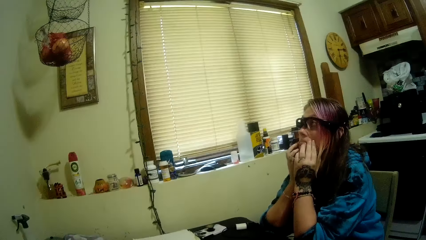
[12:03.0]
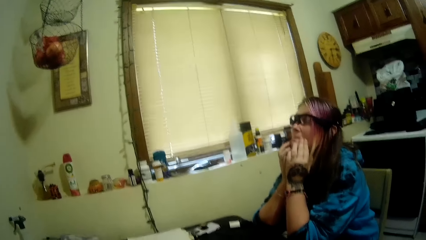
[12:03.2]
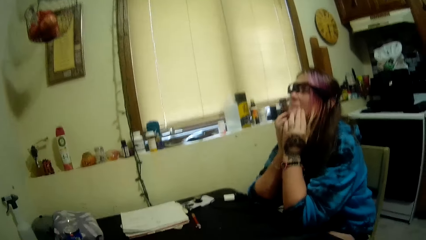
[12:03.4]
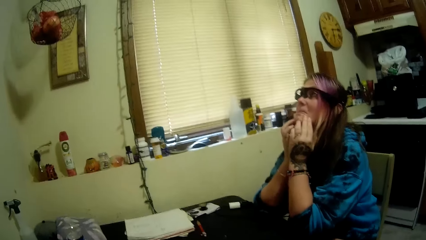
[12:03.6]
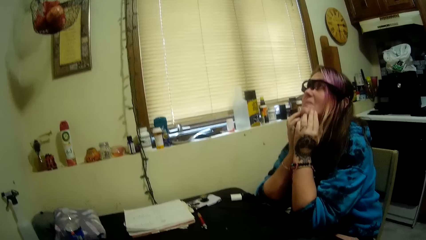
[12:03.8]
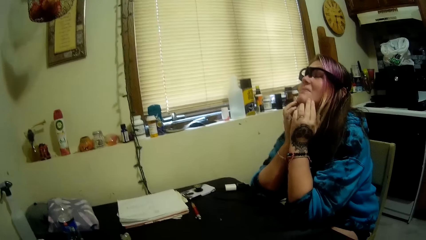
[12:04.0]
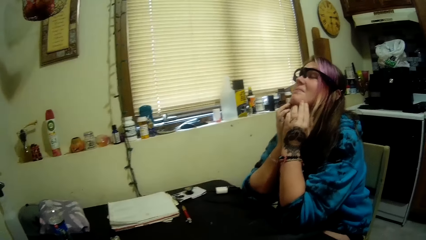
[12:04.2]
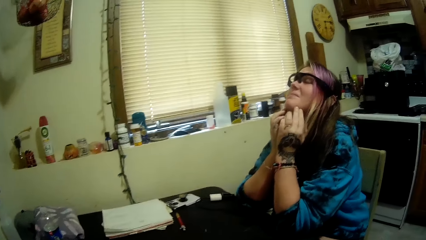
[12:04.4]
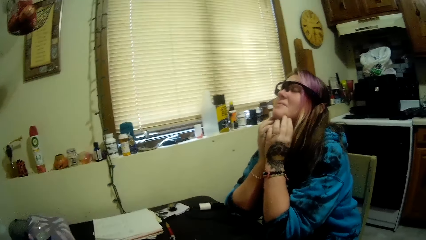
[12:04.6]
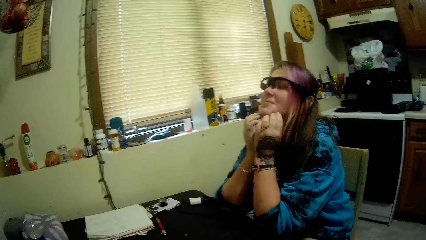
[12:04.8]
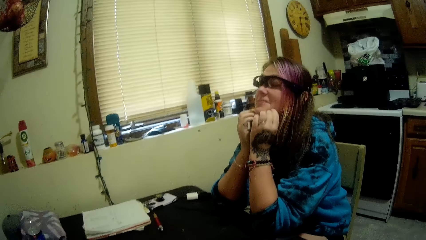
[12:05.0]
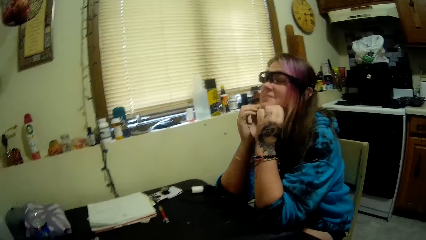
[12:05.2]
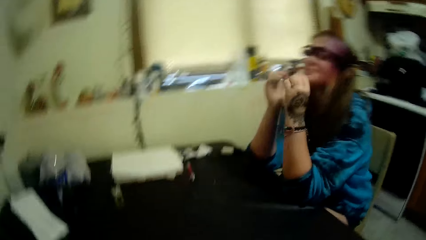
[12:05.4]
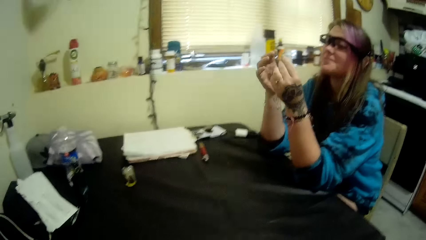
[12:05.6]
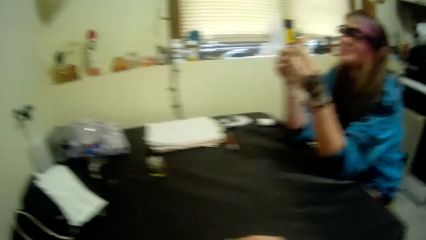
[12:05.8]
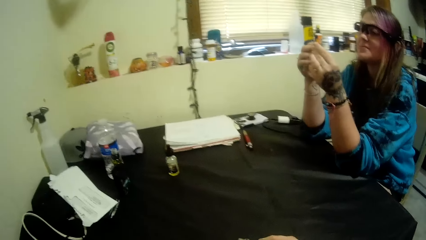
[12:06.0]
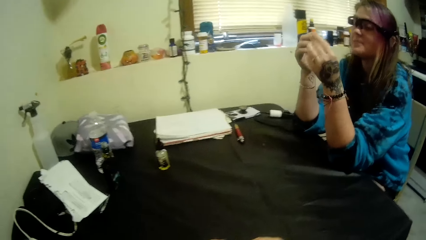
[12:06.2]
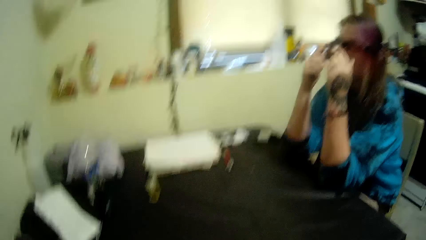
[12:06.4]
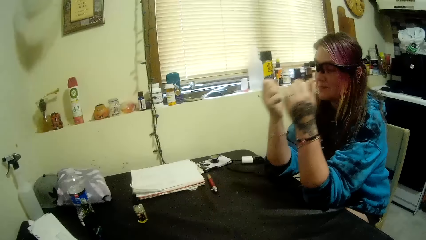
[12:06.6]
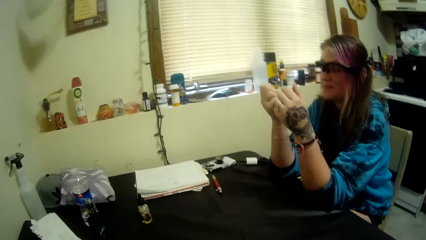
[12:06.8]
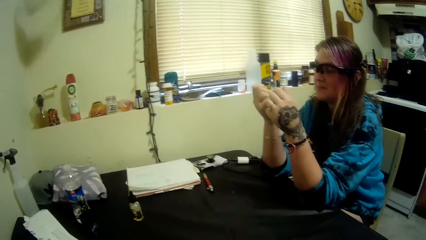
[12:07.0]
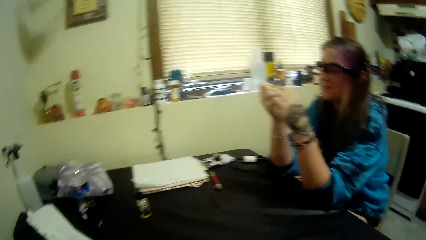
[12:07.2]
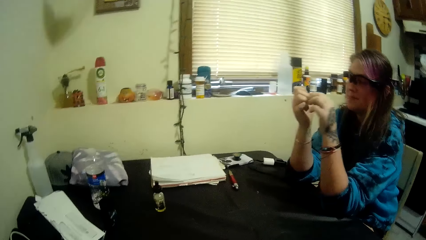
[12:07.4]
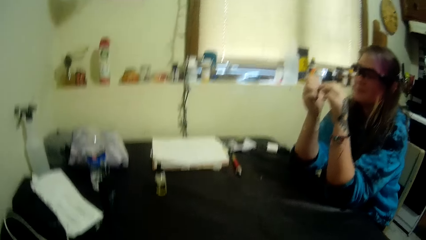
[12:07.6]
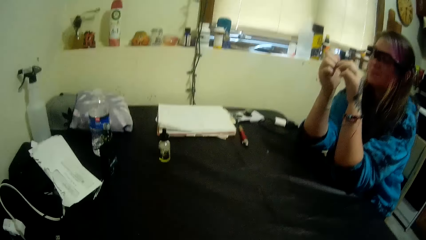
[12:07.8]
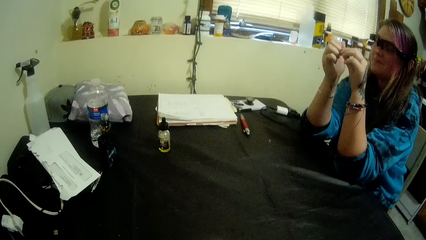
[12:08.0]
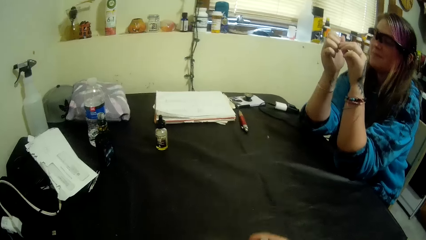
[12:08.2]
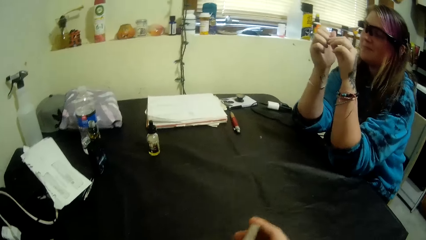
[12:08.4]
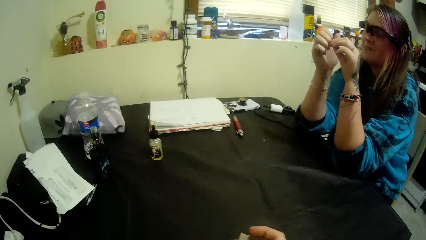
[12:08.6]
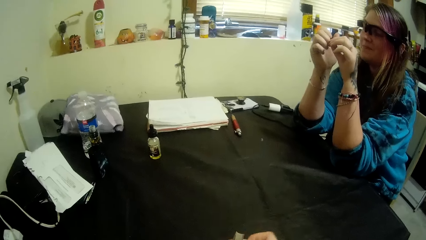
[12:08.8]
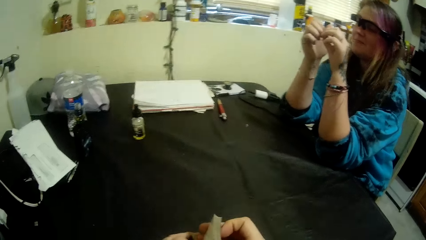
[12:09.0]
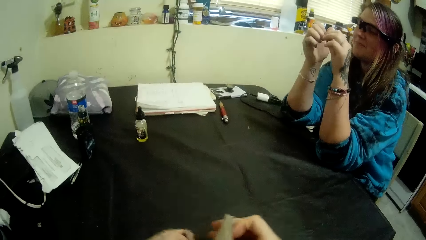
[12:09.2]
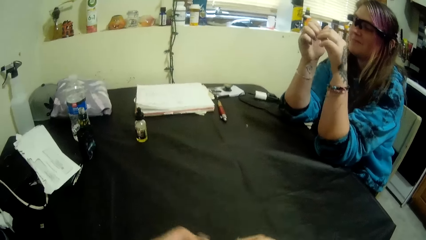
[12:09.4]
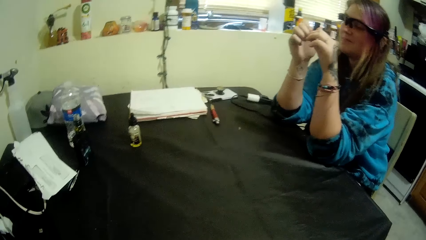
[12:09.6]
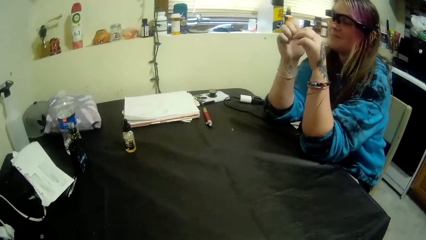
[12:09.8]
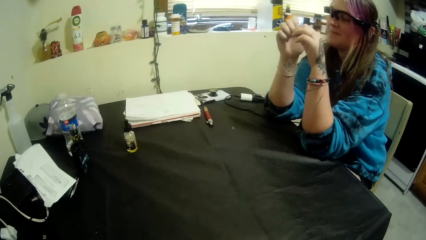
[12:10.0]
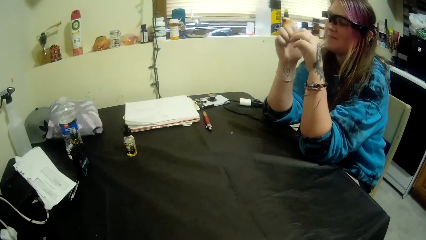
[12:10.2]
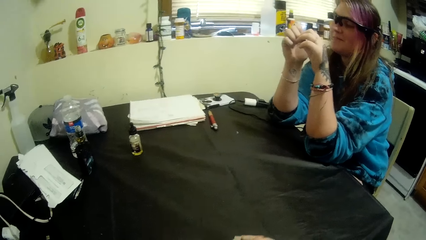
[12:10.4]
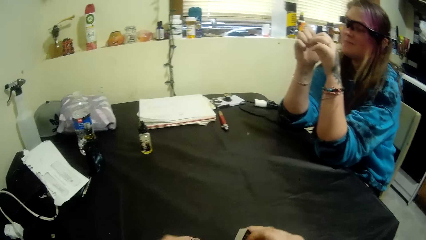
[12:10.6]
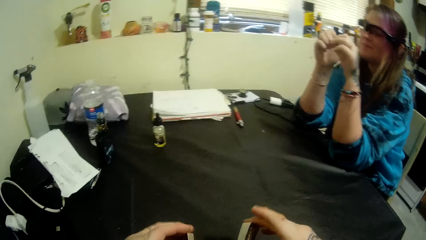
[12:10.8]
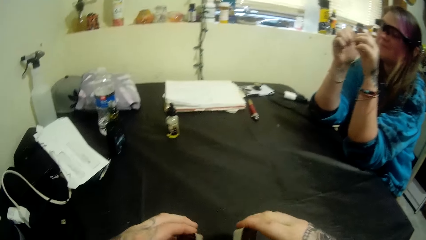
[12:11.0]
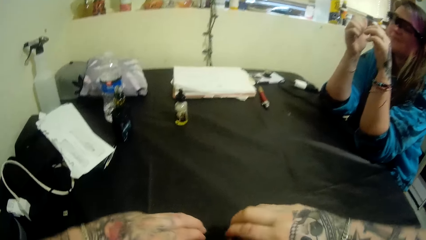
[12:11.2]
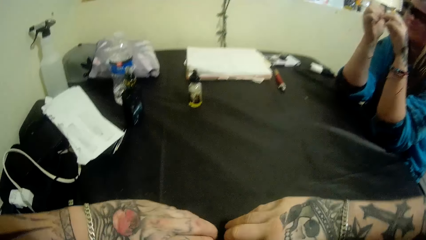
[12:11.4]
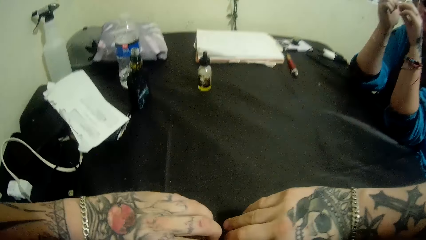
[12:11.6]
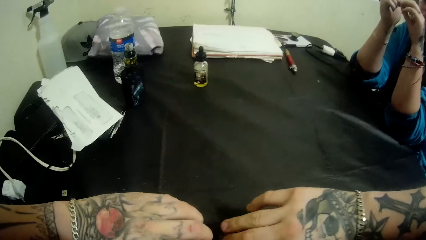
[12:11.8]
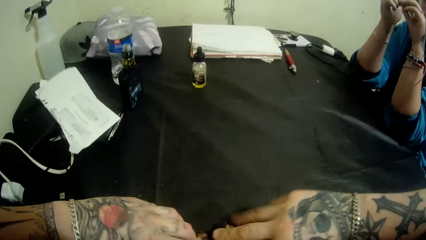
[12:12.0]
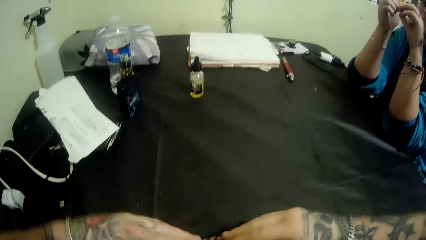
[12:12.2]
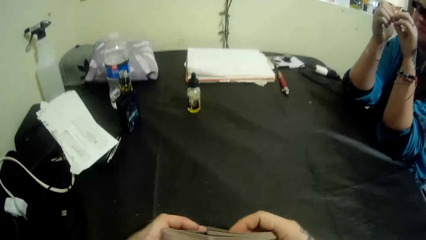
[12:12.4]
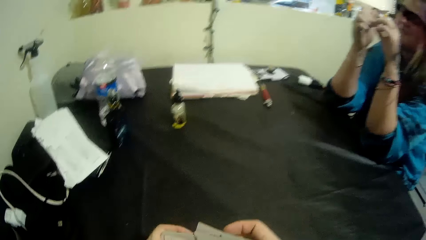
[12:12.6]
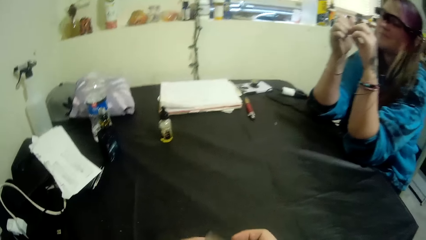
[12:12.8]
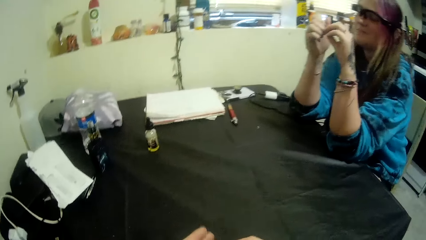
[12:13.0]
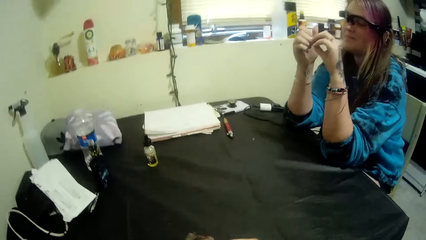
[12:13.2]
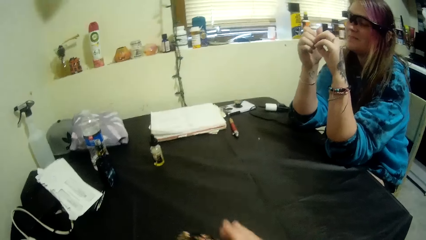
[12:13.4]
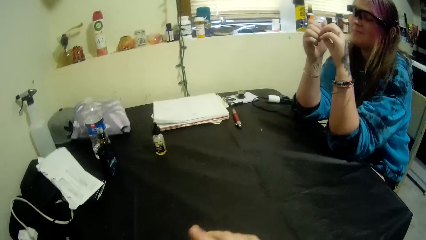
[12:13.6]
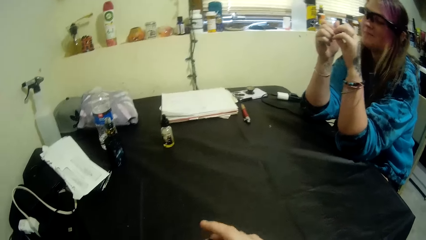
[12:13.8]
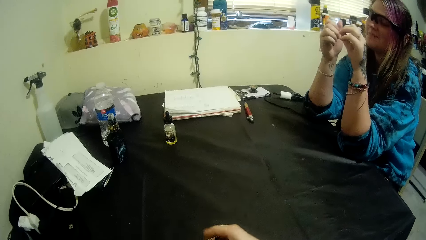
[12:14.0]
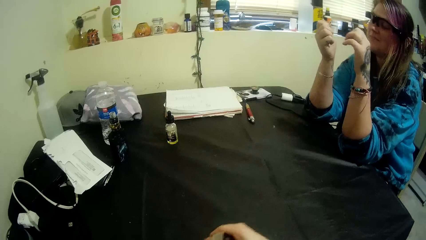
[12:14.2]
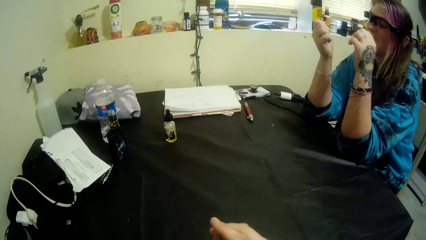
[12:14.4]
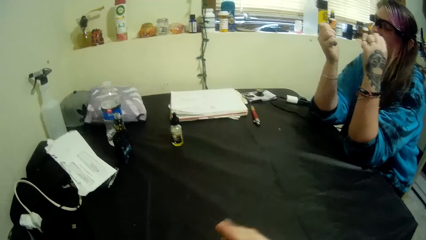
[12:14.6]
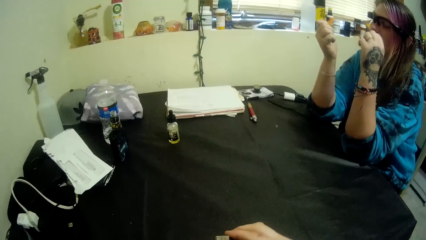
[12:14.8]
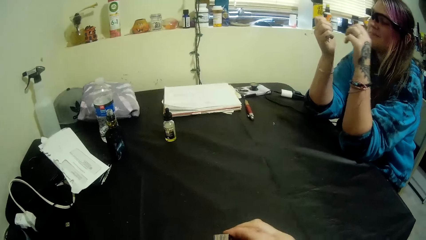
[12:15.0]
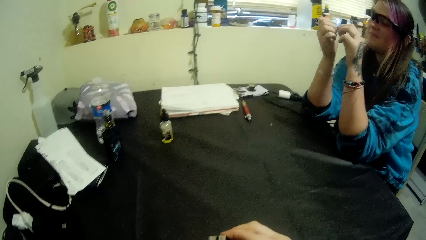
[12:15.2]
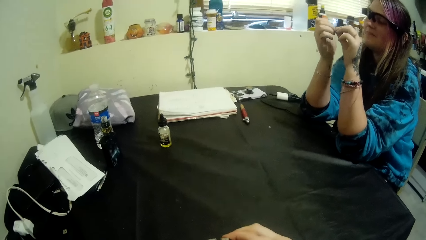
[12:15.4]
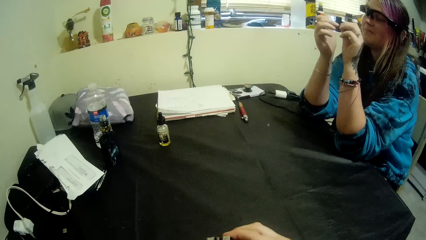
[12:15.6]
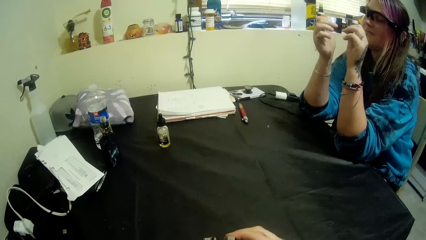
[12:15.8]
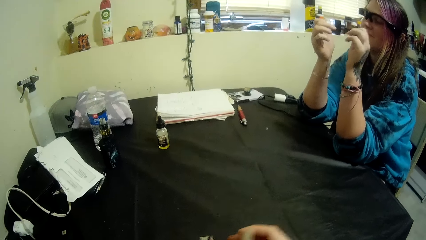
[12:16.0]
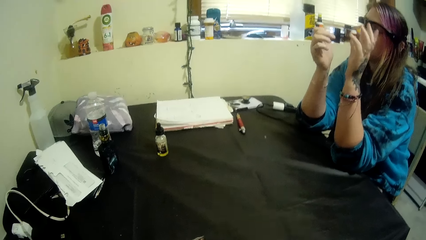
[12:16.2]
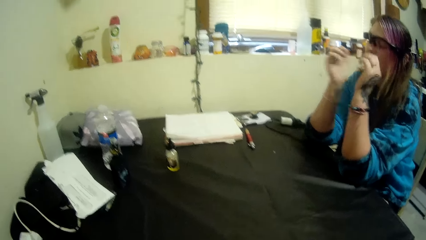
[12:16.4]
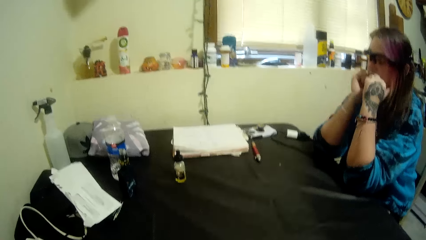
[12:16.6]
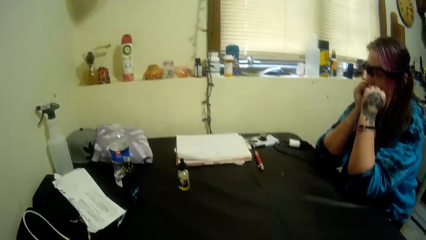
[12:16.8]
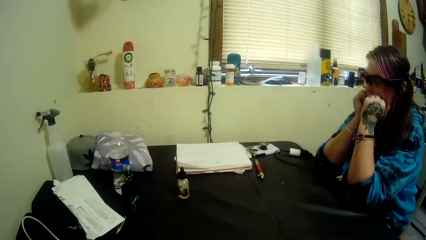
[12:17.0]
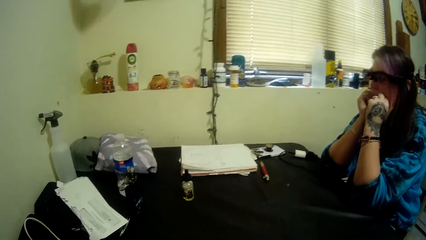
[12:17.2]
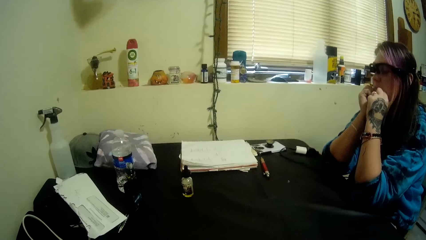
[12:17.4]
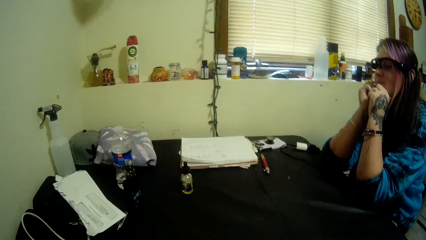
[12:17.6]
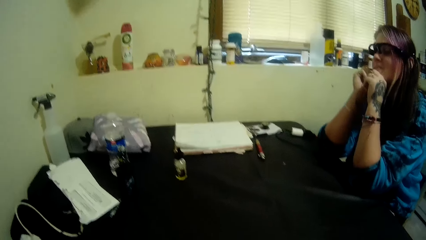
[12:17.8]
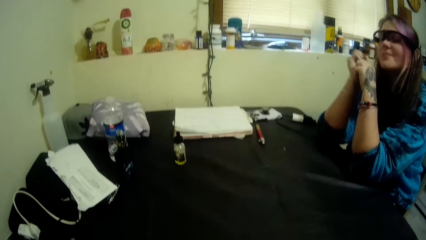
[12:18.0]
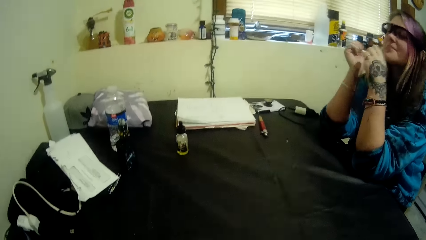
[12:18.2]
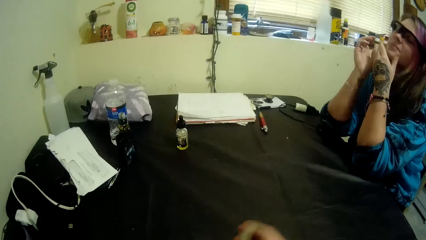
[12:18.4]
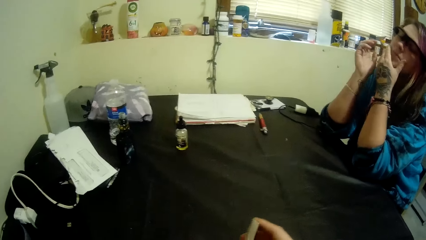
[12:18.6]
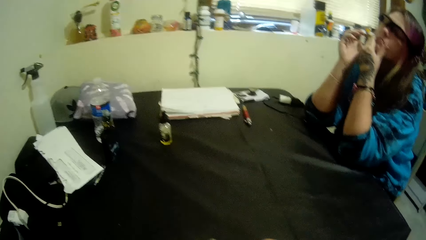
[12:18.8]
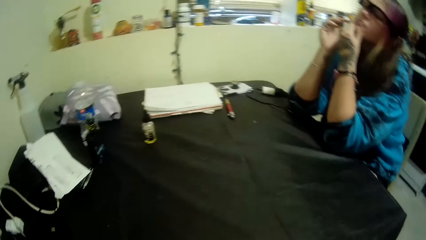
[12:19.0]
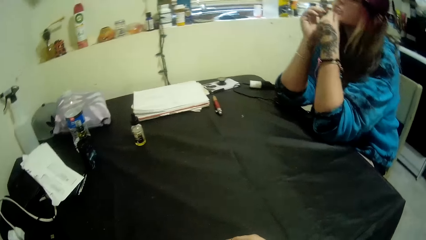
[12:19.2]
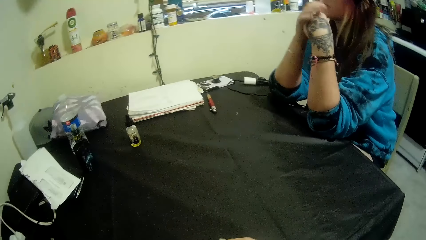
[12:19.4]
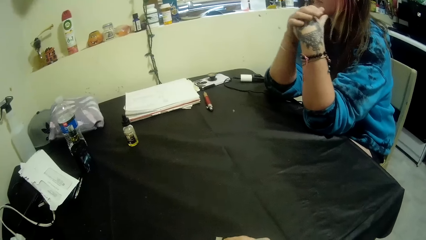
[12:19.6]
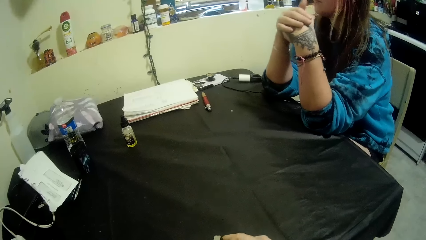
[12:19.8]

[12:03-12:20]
The camera wearer talks with the girl. He shuffles the deck of cards with his hands. He talks with the girl.
